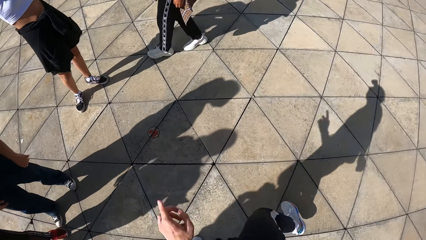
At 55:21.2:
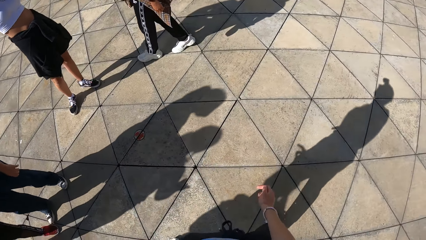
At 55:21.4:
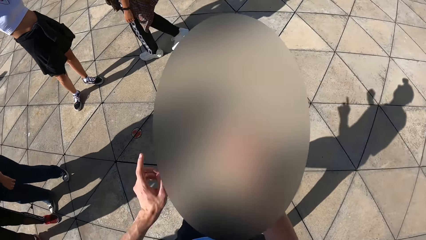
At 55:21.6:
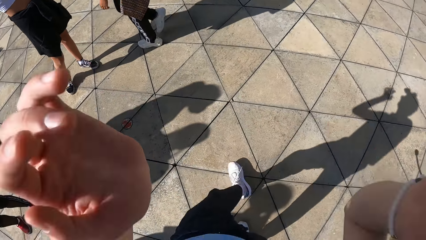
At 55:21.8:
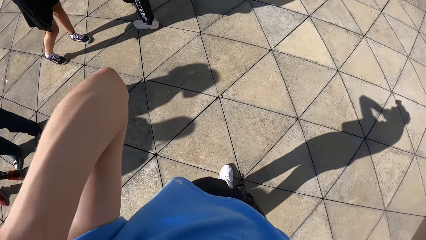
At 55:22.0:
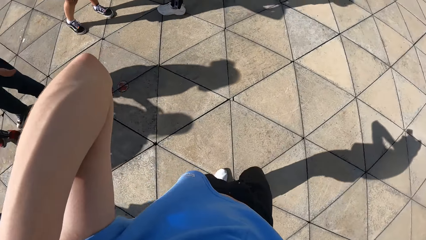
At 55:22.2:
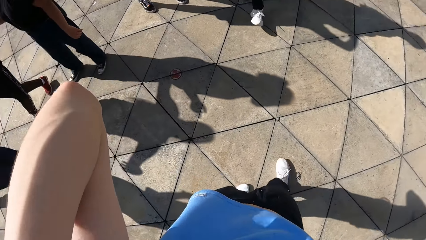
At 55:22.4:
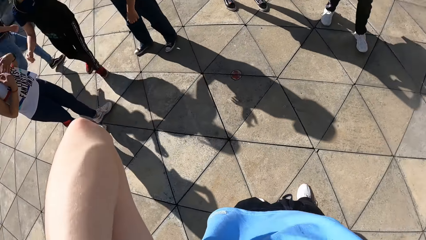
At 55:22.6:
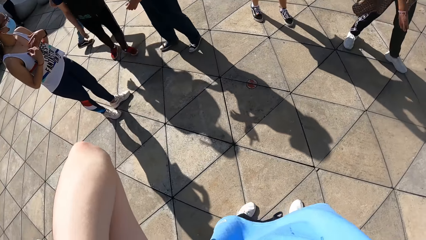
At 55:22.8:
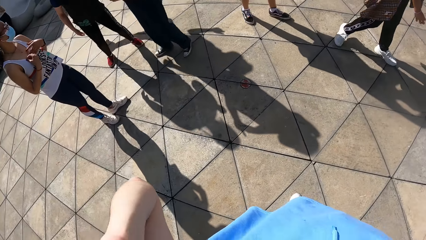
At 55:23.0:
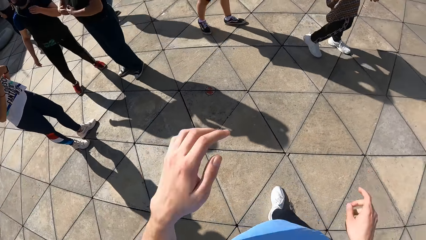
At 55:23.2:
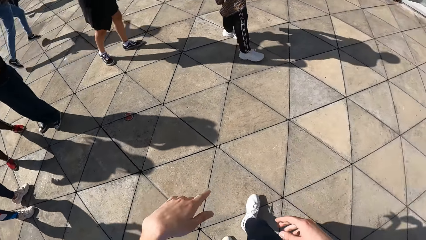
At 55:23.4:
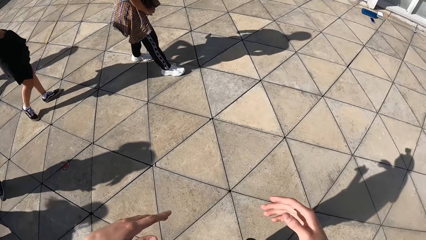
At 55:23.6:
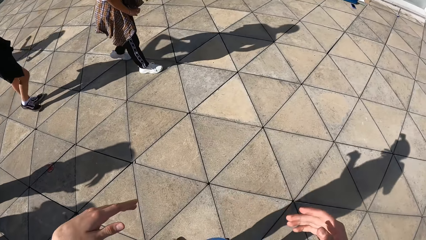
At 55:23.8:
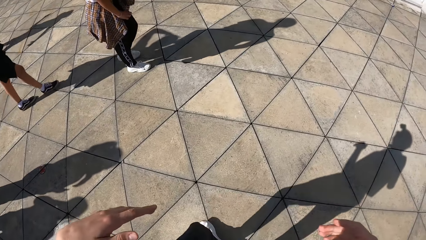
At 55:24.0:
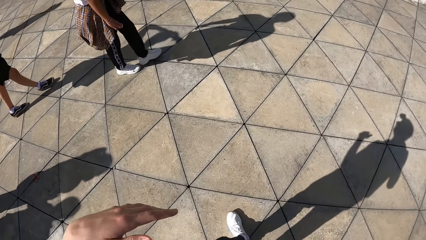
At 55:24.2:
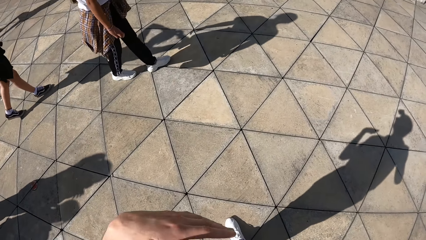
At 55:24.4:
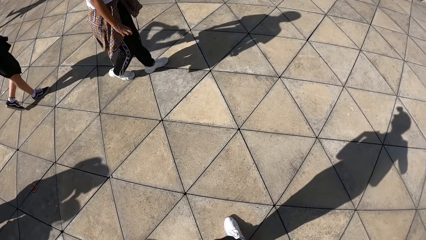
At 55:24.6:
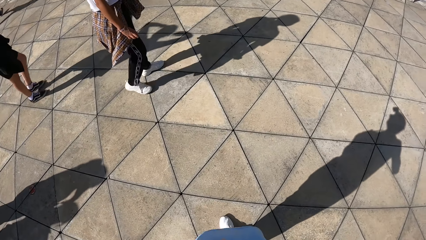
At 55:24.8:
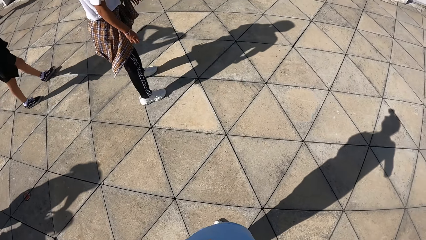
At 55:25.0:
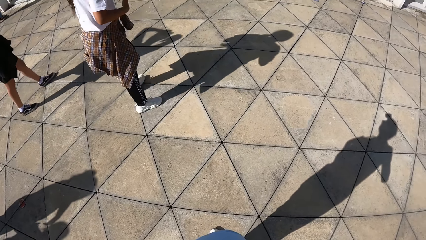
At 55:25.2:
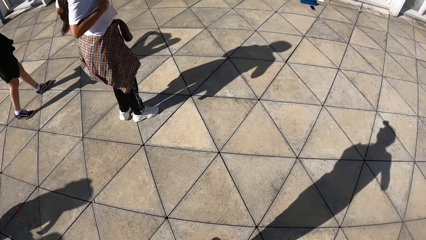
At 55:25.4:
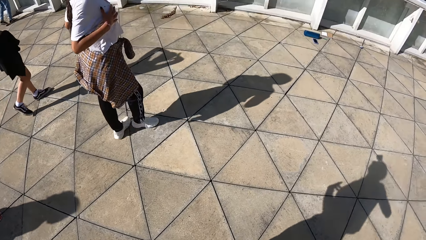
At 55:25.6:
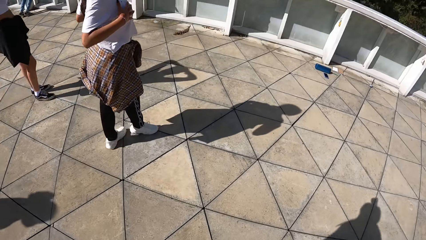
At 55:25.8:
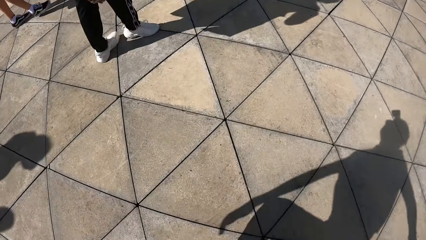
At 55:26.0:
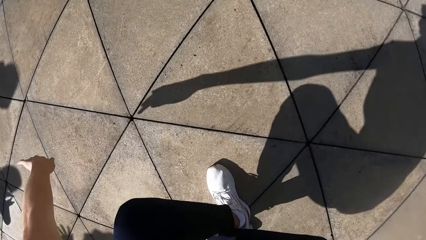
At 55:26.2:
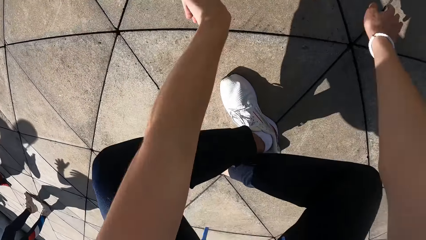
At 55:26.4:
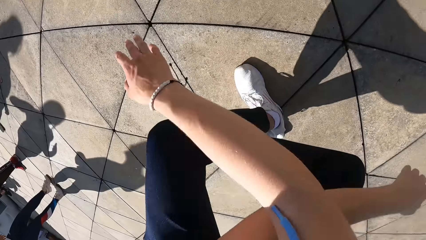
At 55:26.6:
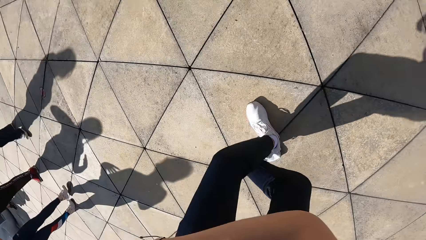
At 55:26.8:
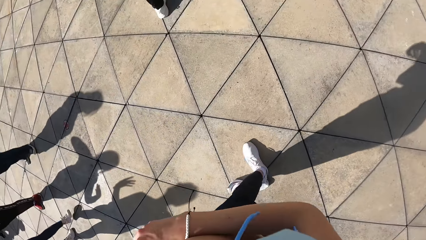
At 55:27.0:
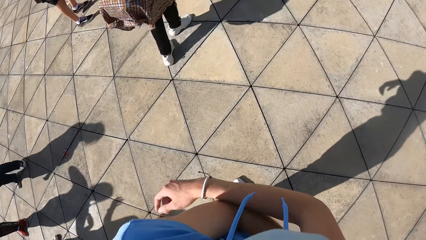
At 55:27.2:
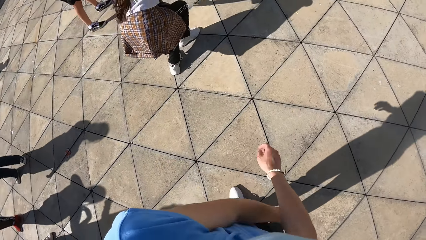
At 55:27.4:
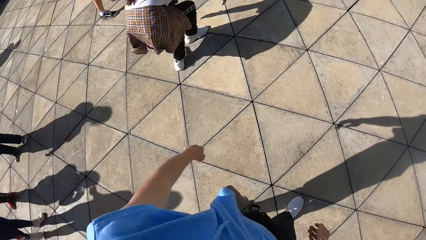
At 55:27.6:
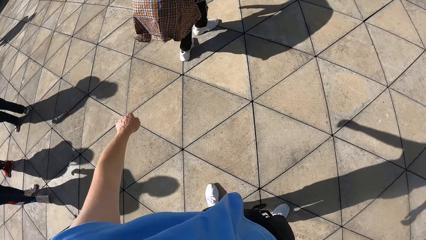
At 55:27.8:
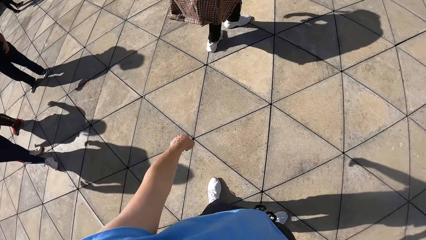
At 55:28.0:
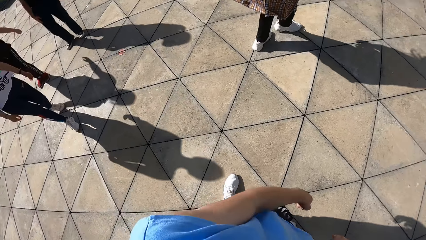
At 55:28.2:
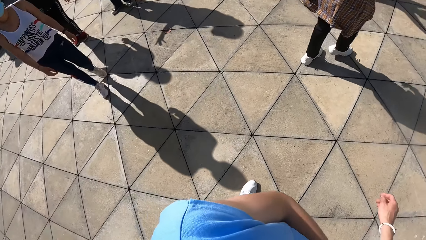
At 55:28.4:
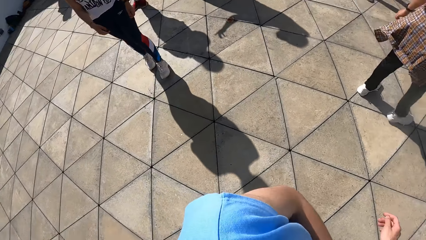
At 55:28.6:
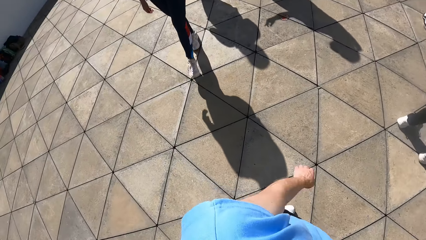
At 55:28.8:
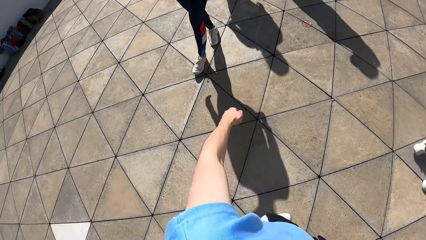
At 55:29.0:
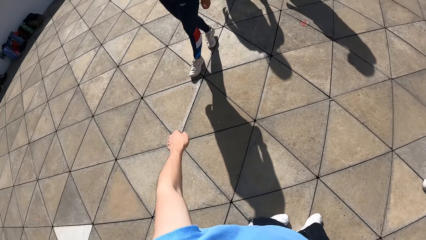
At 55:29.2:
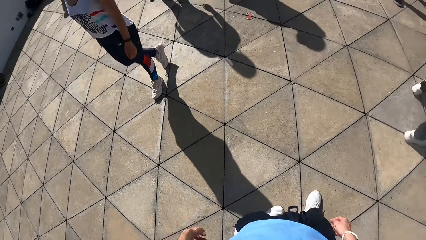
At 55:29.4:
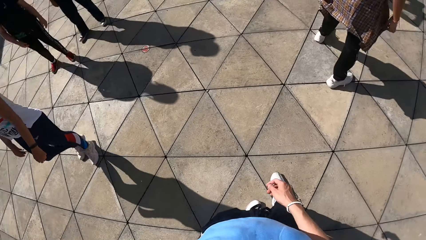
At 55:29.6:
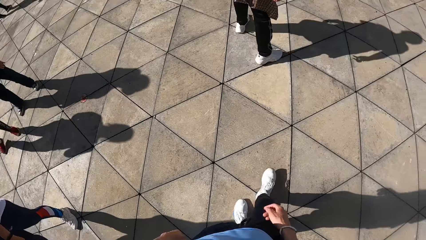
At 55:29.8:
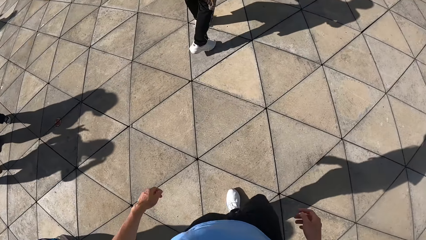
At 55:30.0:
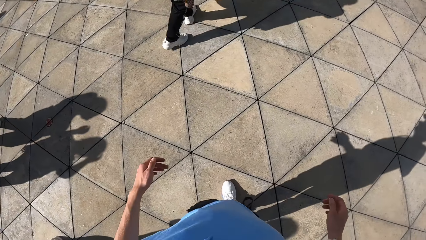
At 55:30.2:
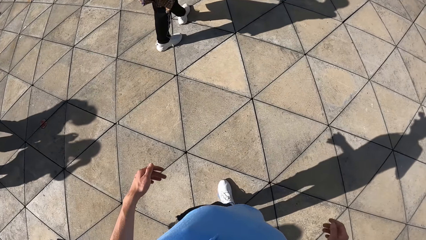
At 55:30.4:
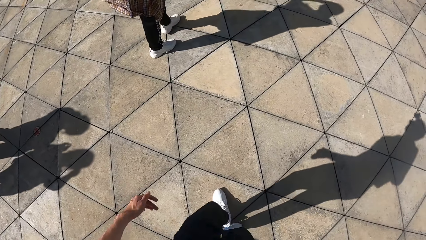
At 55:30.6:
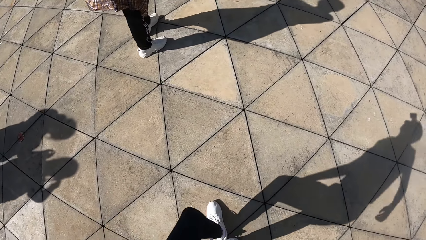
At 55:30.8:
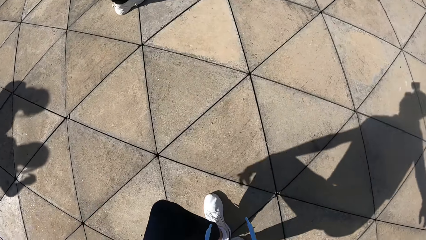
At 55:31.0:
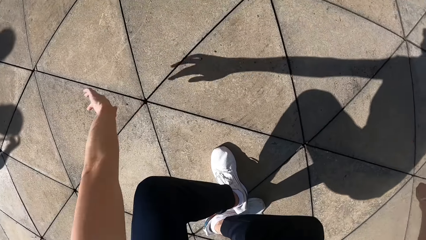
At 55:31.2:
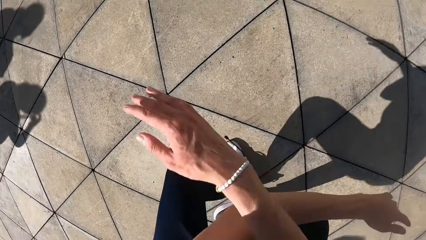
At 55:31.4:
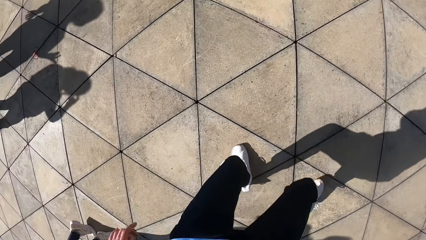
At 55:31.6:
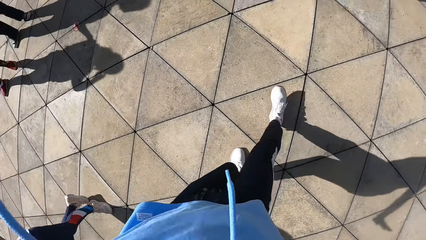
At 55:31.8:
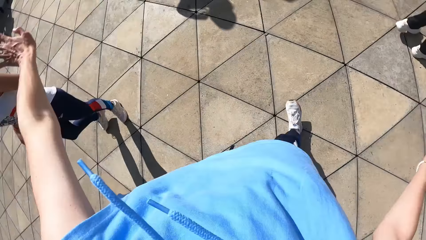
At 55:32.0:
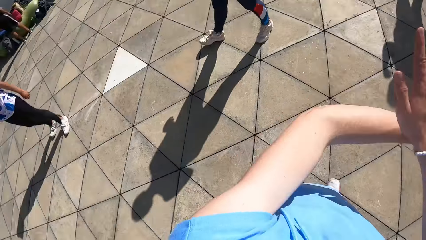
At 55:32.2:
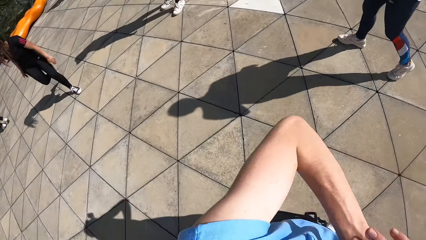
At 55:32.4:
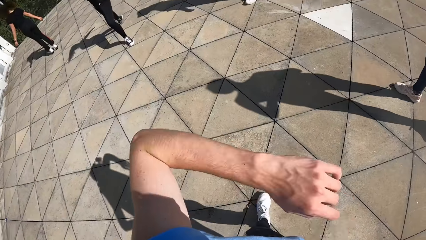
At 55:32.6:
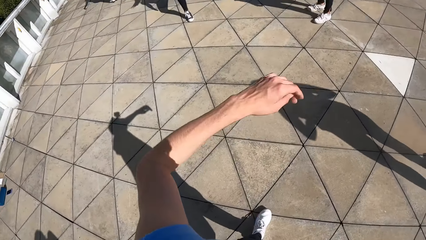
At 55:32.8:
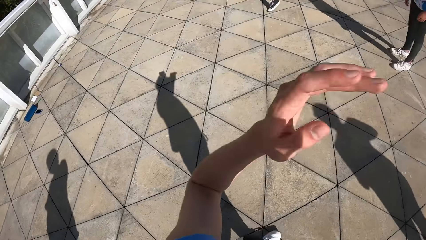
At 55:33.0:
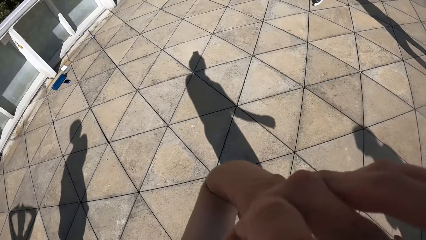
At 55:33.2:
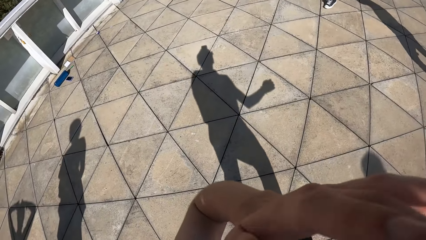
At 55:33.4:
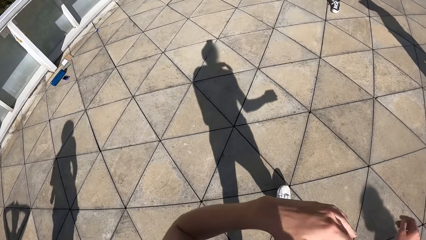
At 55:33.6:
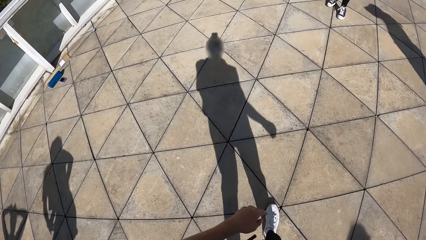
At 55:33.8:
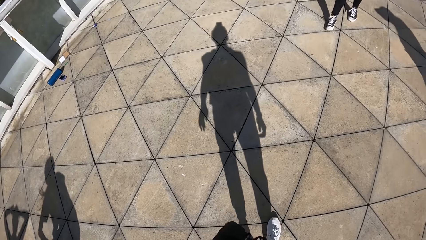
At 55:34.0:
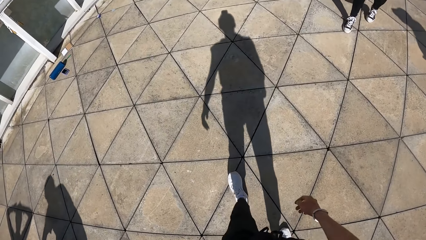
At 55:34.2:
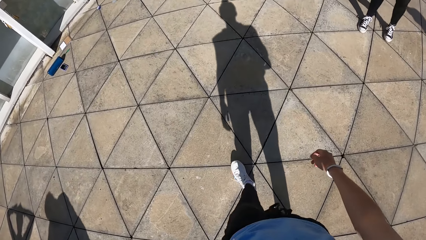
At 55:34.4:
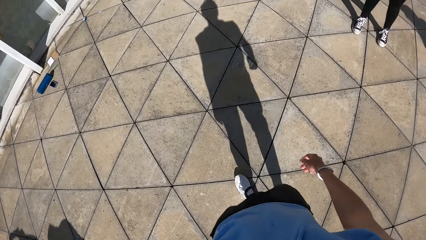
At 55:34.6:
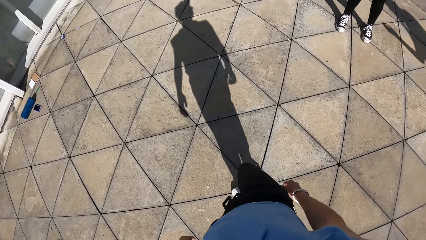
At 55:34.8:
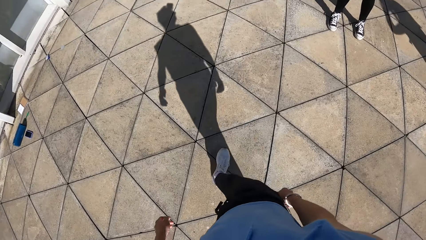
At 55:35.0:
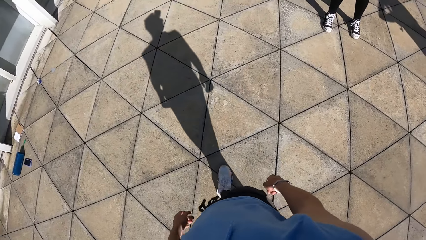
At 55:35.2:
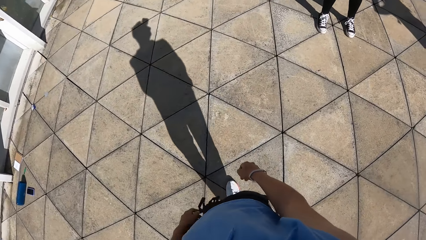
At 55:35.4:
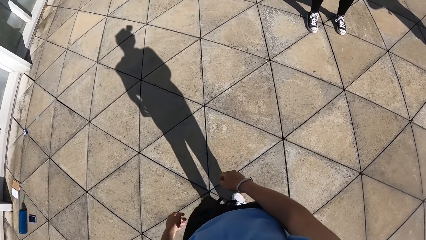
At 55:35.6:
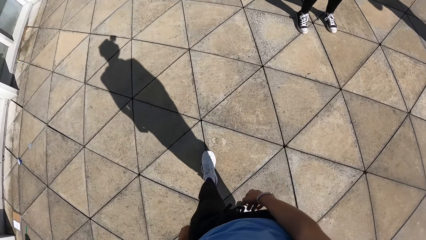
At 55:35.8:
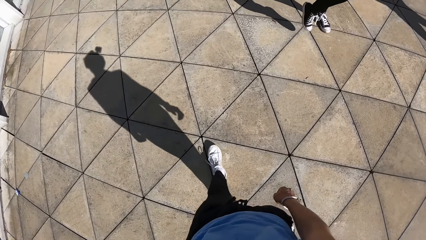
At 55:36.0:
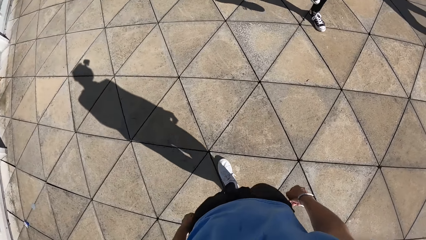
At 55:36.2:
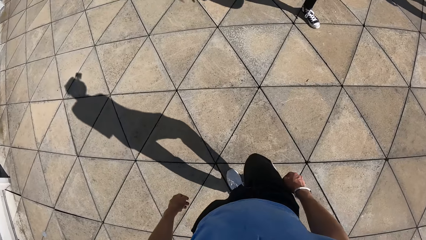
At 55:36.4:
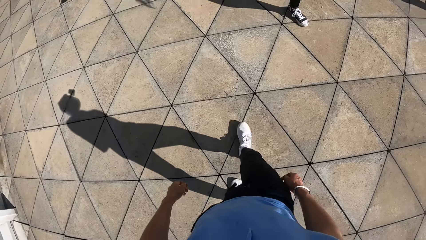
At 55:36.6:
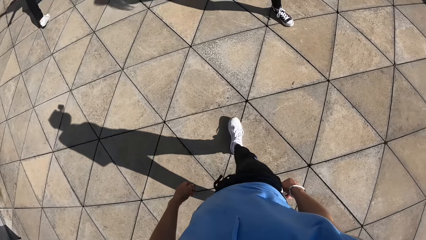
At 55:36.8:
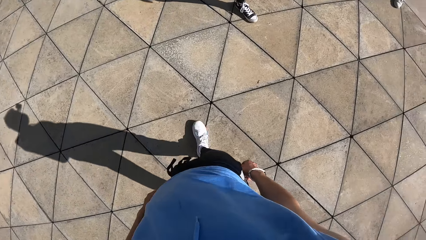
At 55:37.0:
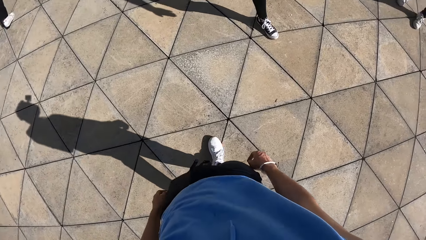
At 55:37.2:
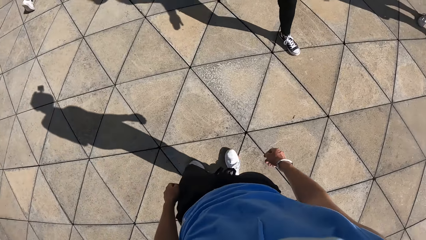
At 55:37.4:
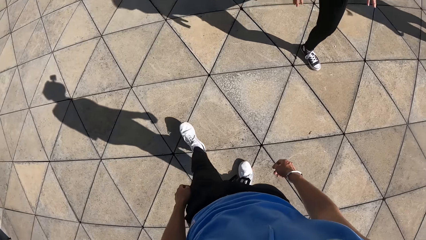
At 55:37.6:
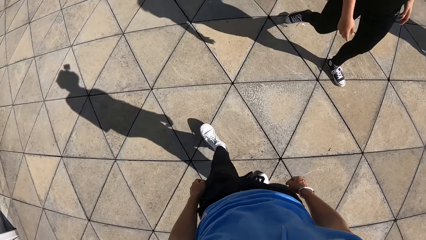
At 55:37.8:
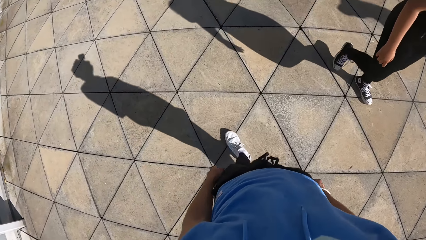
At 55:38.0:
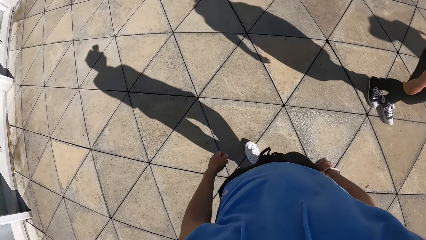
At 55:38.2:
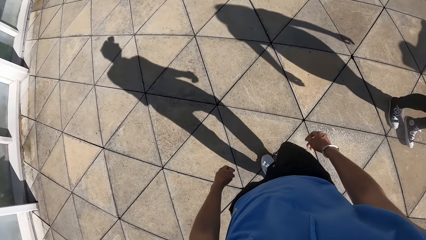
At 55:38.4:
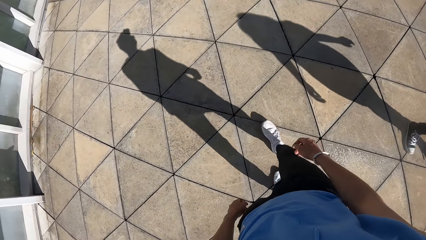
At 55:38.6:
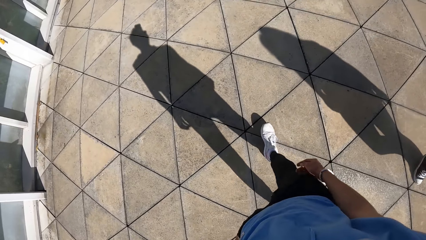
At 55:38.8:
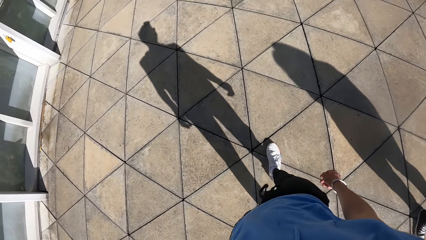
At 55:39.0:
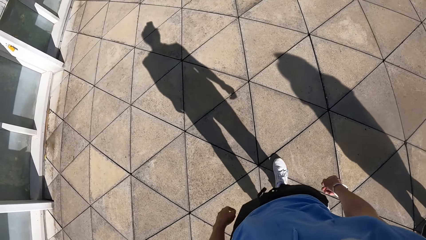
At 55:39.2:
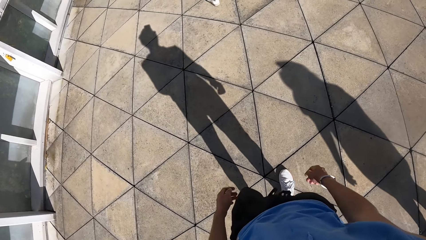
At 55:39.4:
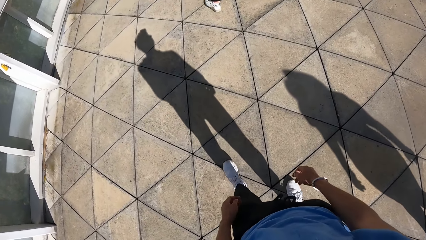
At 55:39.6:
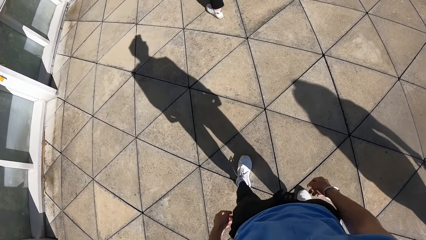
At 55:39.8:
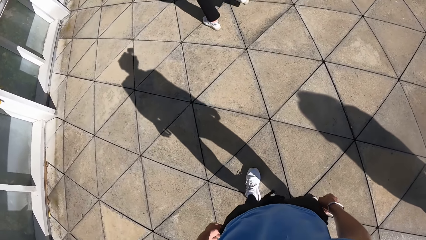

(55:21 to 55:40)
The camera wearer touches his head. They squat. They walk around.
